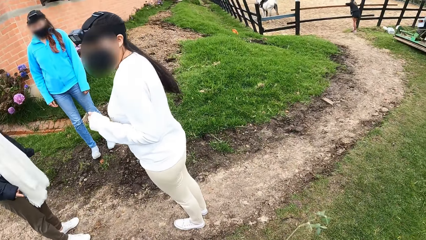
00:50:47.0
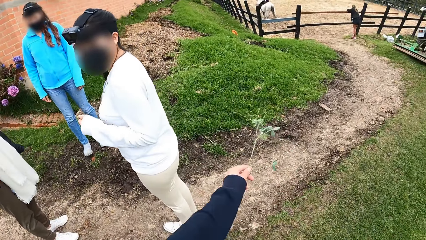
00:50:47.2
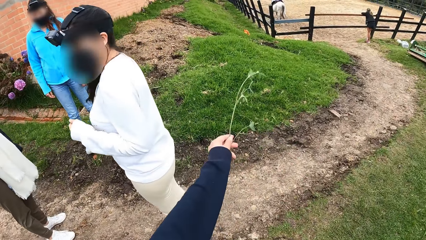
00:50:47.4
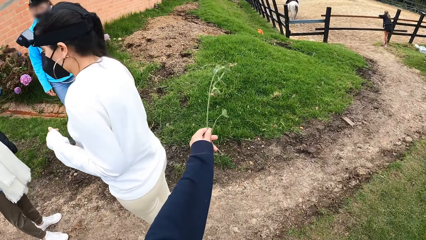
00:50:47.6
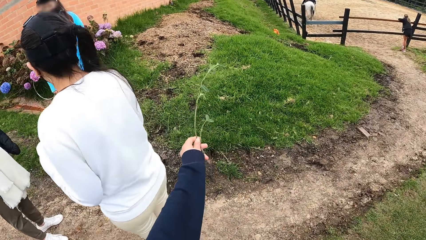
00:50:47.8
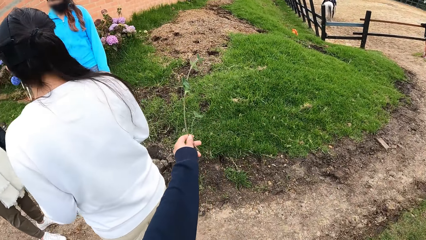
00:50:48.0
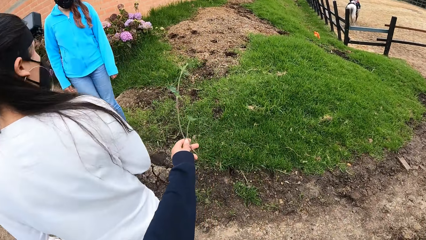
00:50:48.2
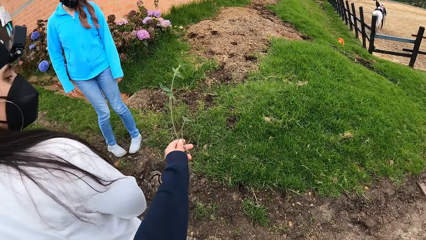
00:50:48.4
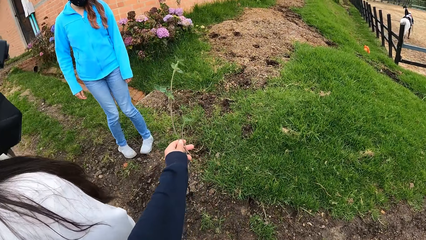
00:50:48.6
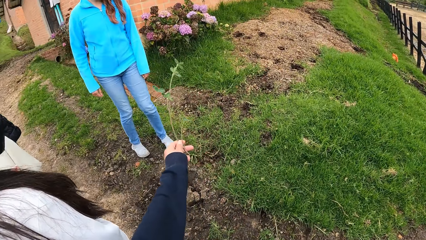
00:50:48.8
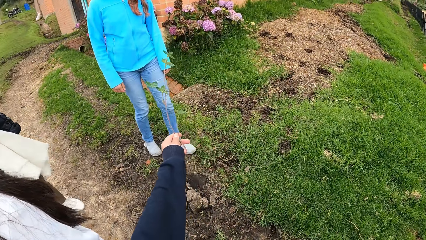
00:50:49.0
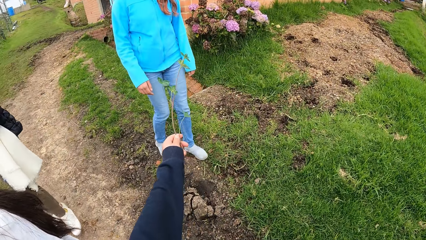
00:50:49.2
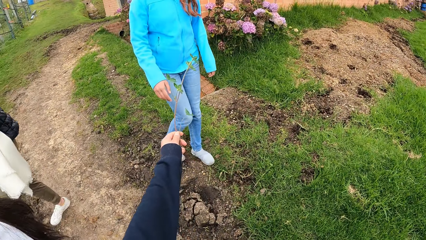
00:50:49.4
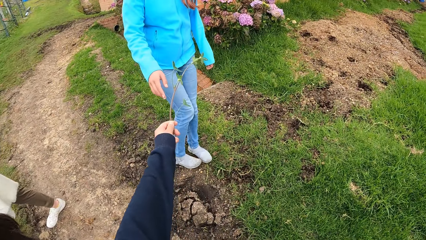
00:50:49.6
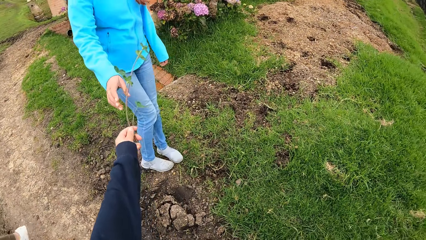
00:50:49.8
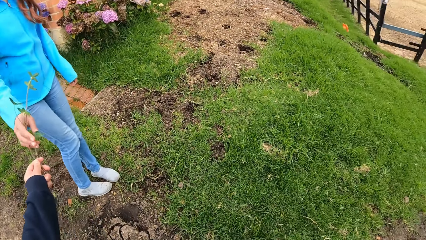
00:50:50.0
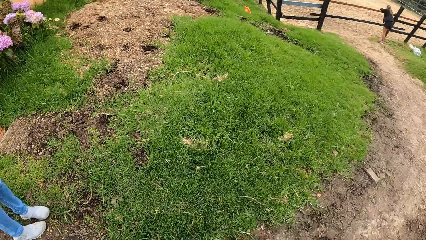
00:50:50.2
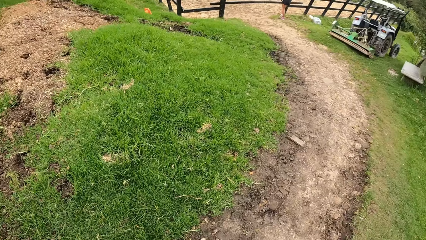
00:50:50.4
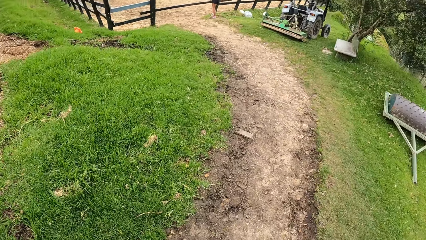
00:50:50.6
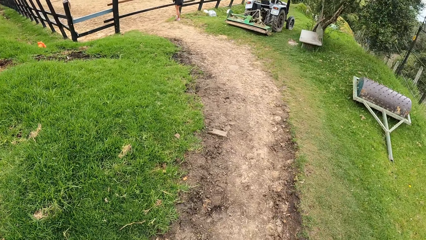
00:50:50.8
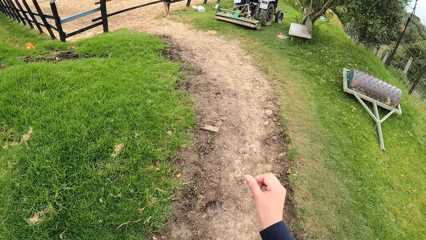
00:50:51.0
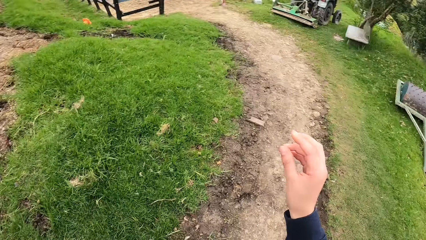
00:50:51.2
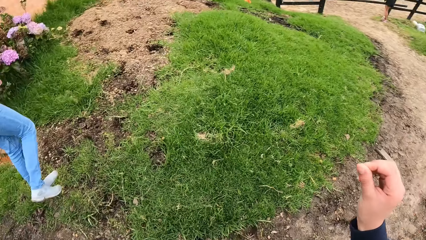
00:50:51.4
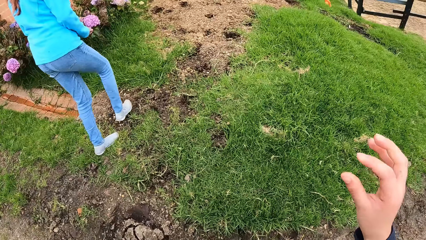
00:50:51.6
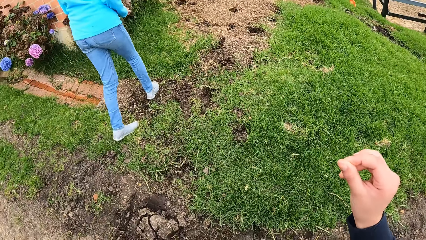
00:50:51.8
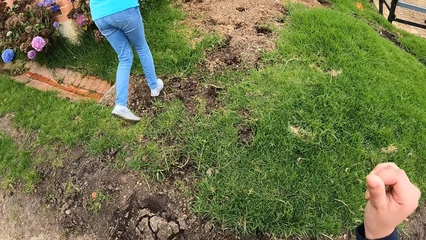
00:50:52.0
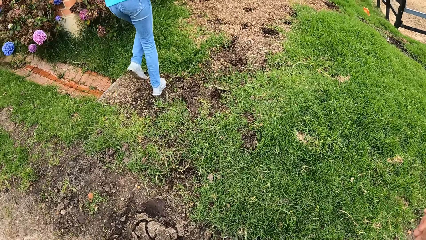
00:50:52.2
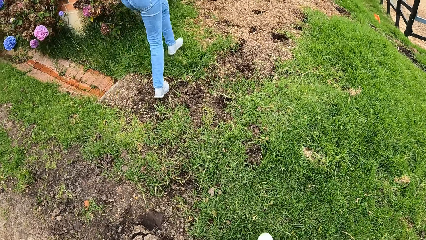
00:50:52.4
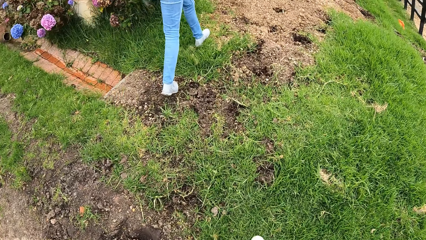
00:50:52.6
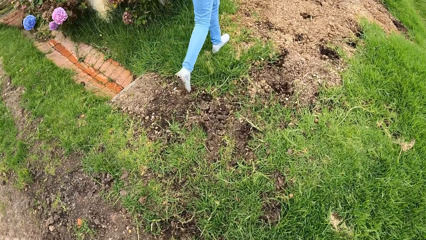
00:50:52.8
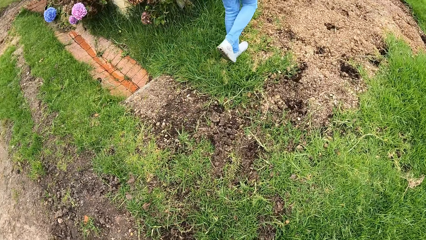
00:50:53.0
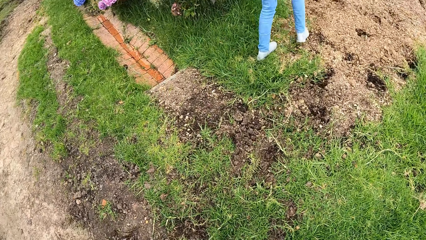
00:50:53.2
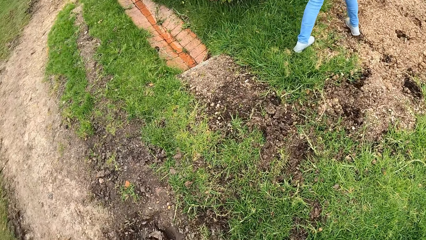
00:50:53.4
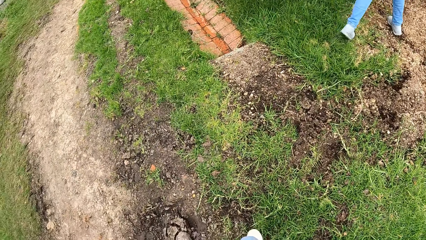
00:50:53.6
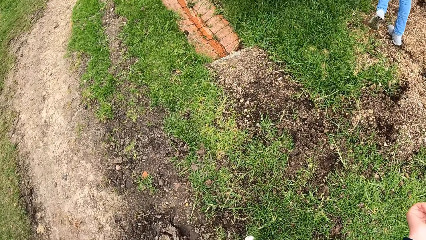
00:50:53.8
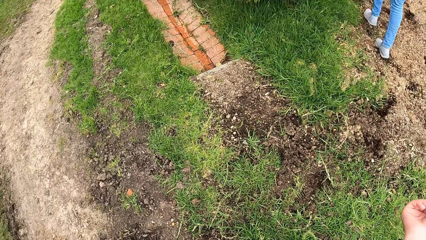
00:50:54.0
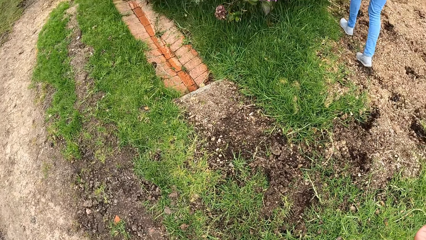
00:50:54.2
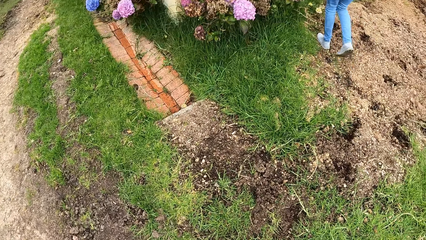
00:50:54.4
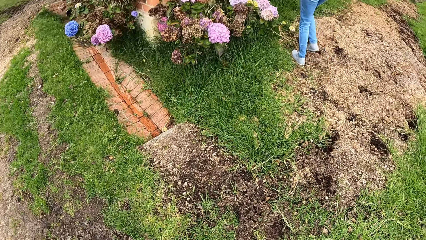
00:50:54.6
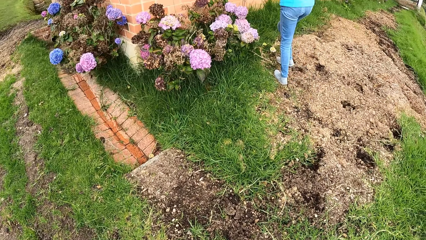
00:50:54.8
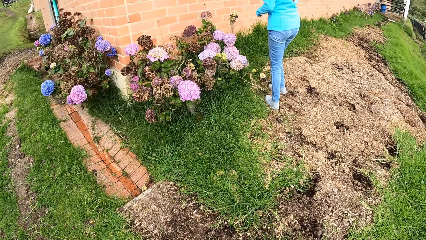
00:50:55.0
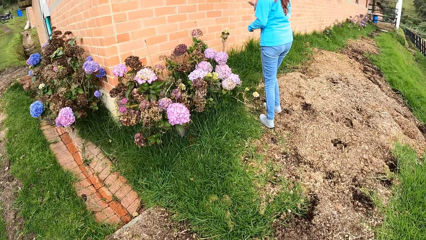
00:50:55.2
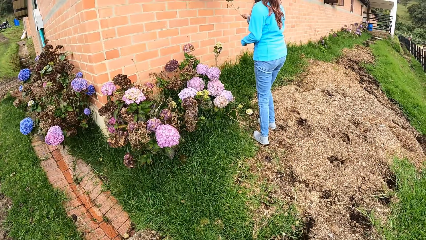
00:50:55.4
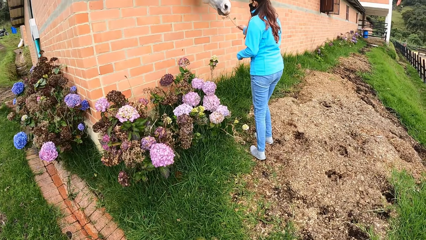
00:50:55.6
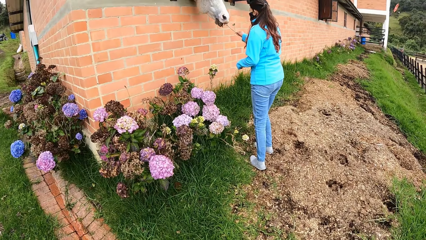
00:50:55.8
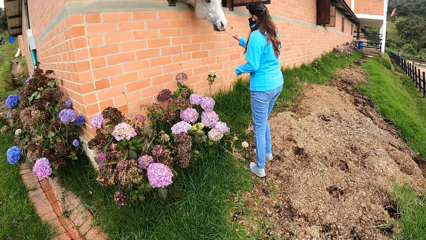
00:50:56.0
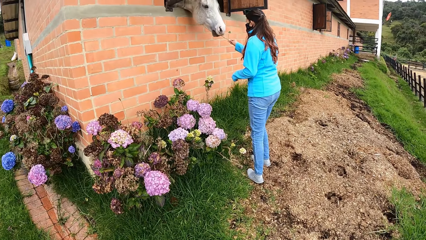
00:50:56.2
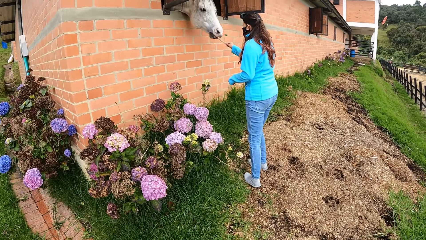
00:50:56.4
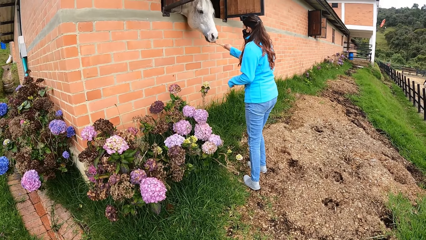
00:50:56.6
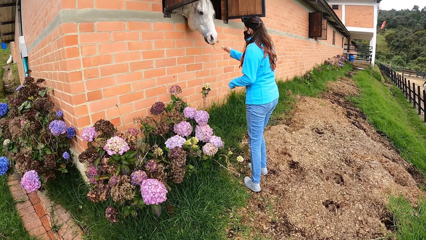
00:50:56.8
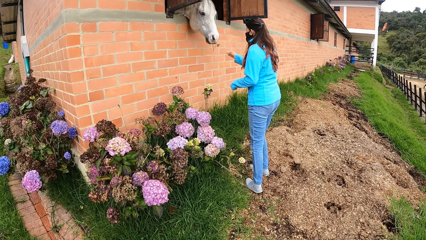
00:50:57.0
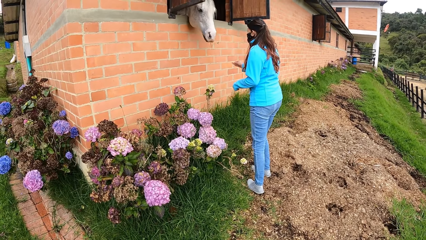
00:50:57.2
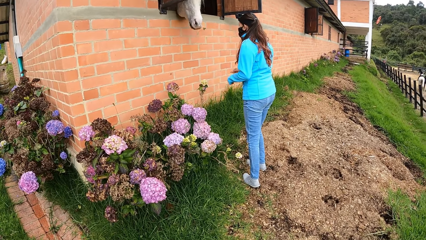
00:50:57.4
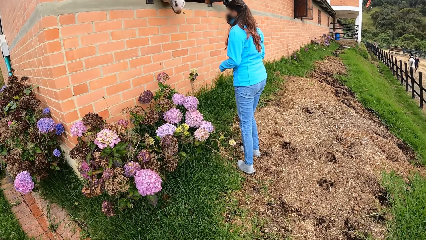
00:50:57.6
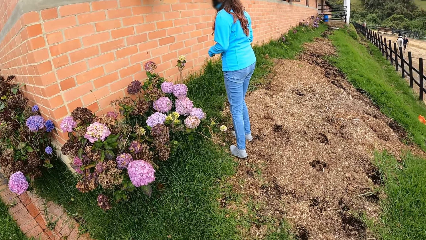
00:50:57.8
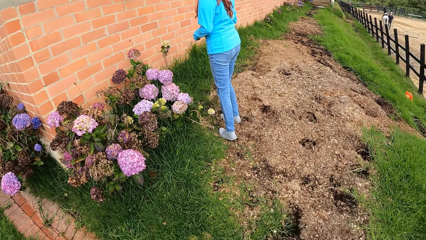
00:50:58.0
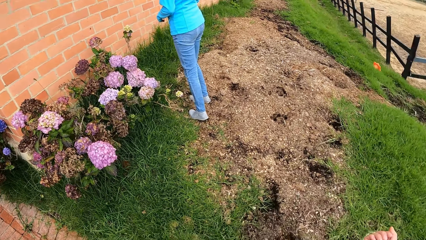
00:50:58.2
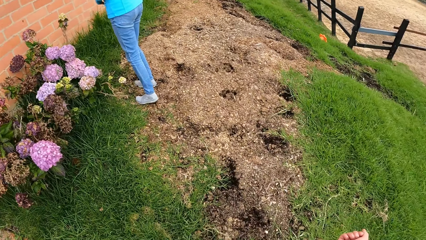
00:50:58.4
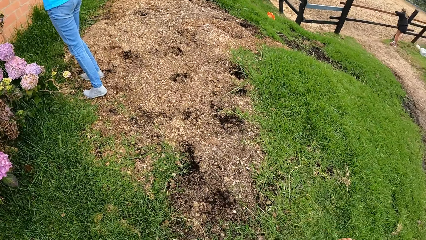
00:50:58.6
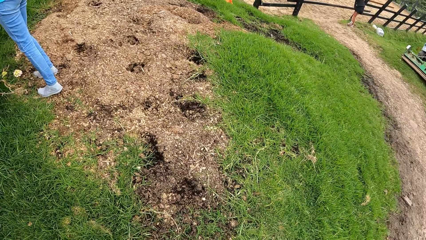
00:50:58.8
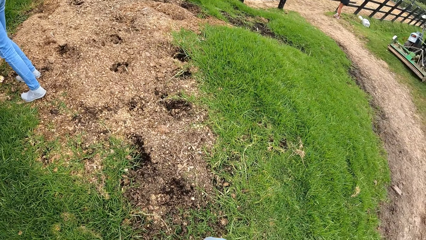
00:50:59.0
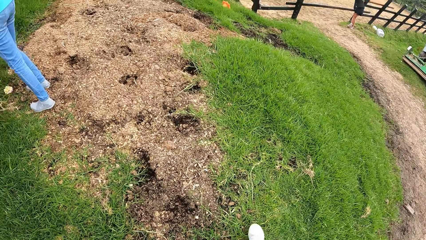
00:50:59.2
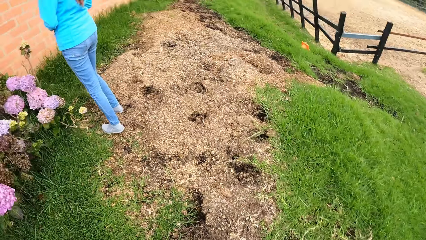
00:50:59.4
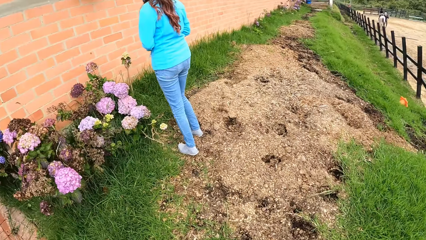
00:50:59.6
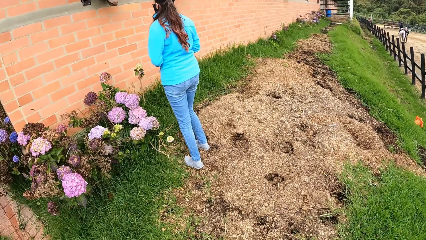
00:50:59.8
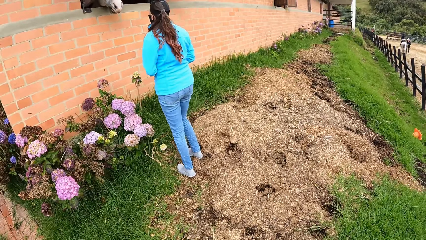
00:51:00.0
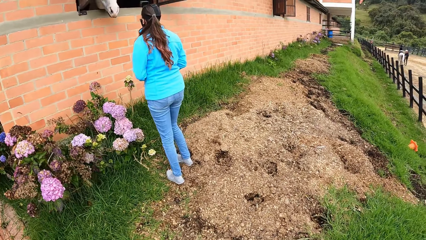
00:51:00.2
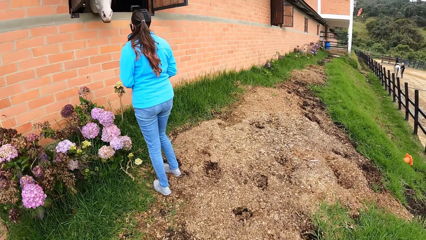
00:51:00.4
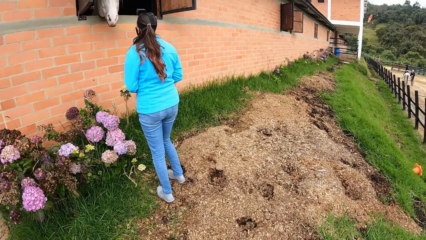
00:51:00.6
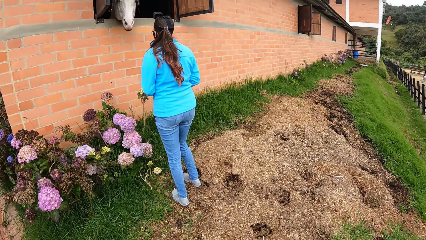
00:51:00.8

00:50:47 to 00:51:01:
The camera wearer gives the grass to a woman with her left hand. The woman feeds the horse with the grass in her right hand.

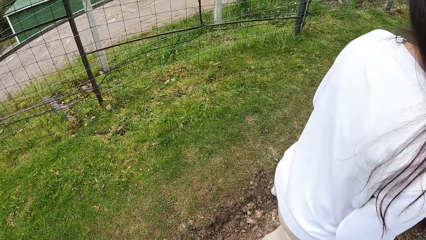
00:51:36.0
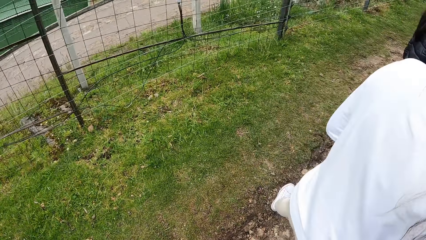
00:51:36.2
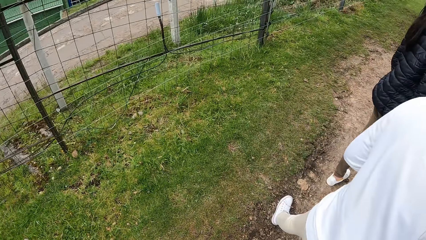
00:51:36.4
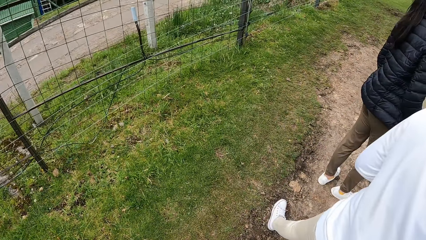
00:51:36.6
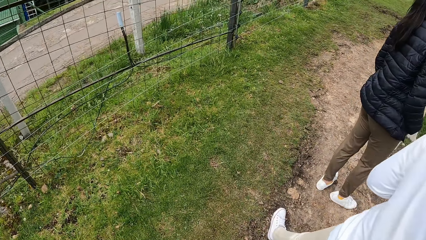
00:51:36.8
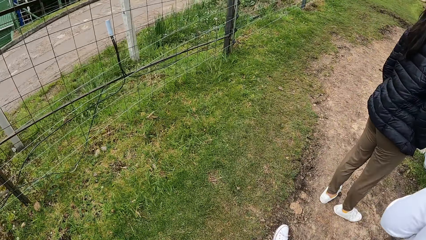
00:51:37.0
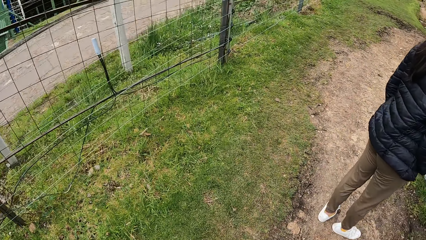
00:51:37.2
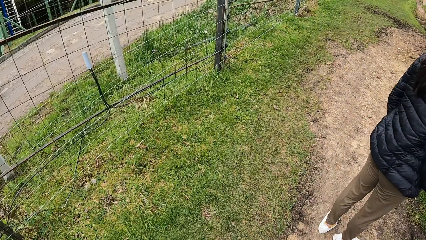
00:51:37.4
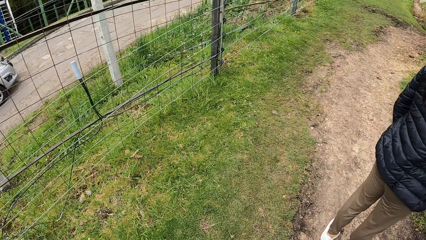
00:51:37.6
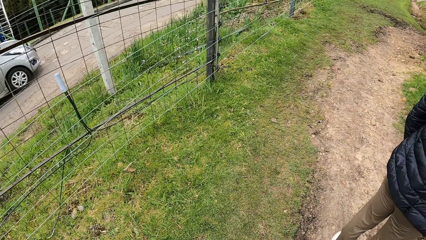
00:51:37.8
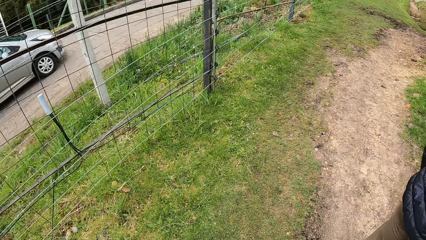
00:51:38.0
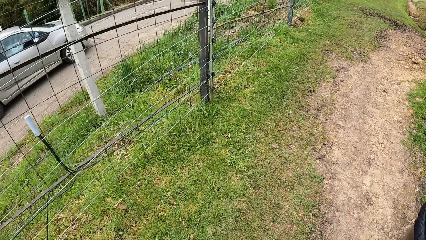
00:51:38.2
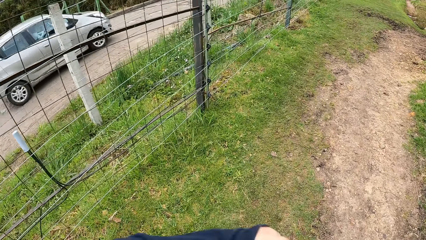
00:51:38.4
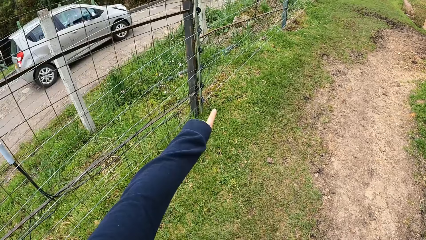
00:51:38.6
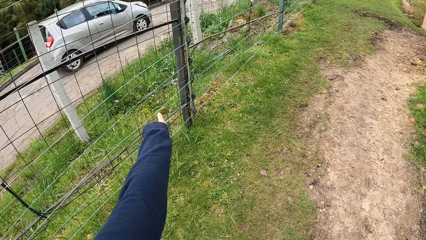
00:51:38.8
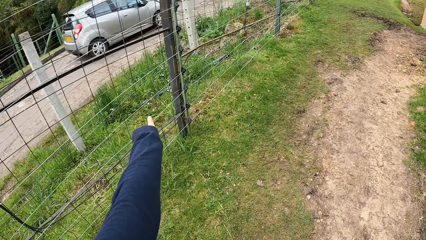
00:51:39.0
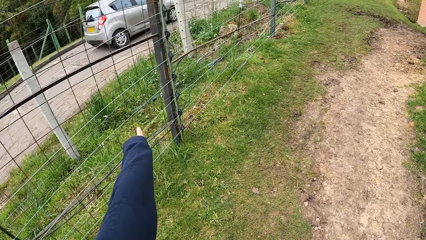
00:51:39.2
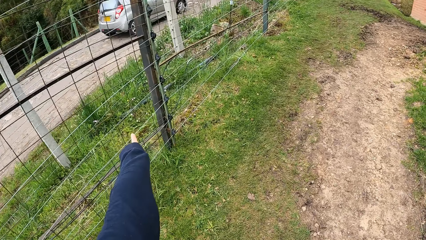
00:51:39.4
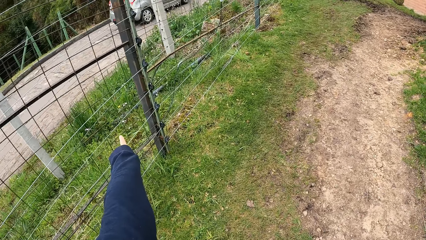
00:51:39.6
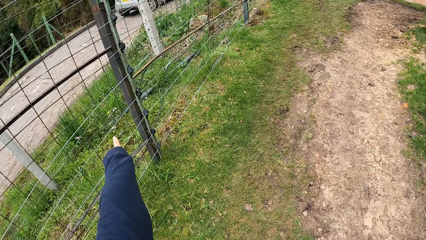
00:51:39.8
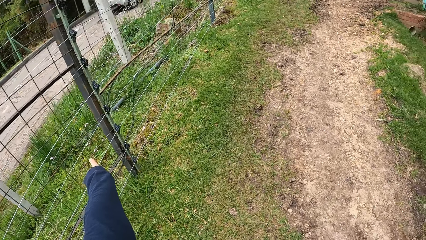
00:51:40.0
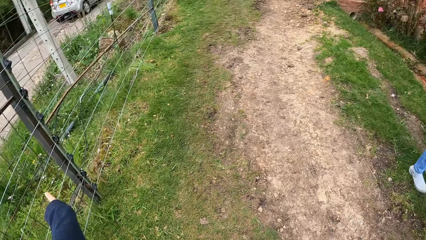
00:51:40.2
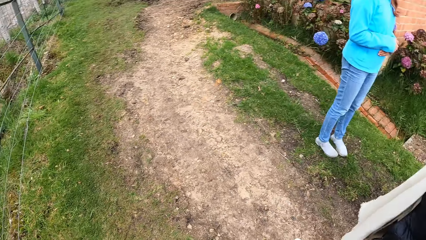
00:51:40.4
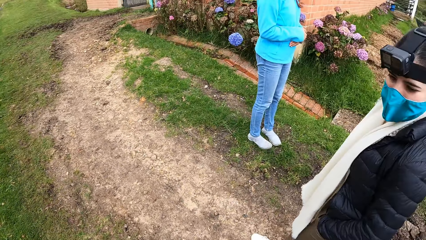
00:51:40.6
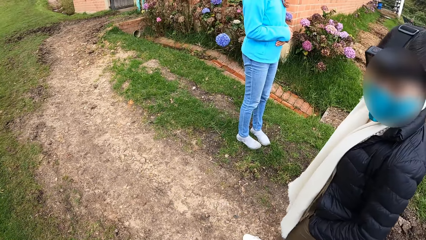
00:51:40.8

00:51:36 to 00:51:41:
A grey car drives past the camera wearer. The camera wearer interacts with a woman.
